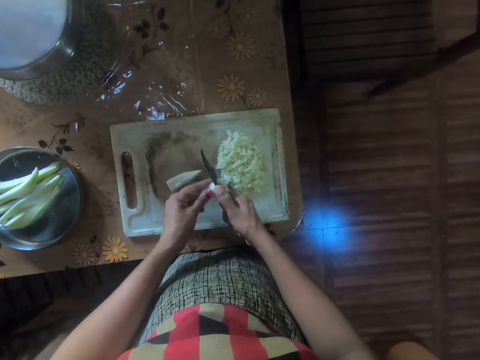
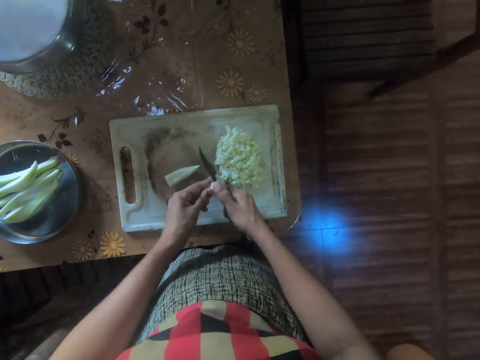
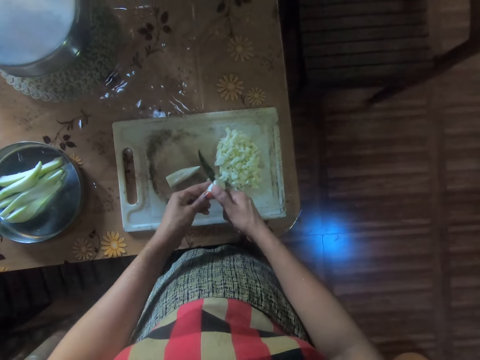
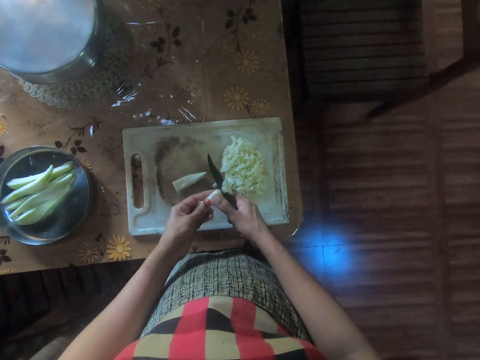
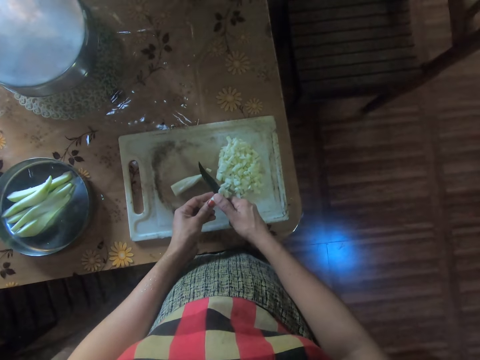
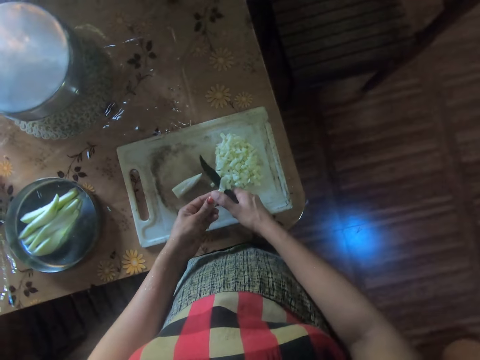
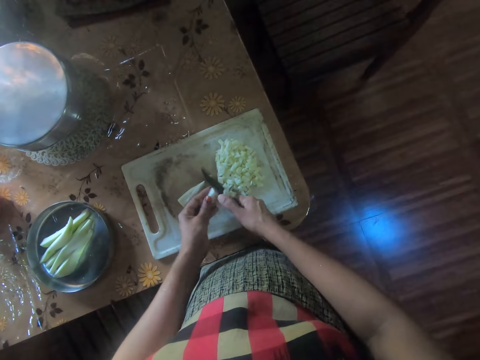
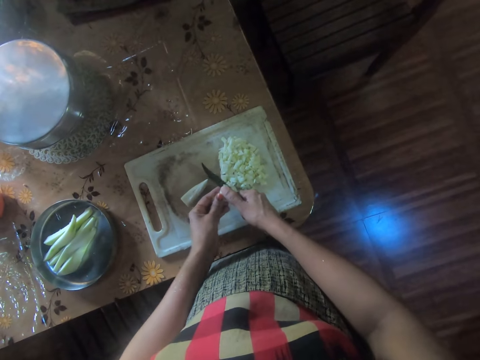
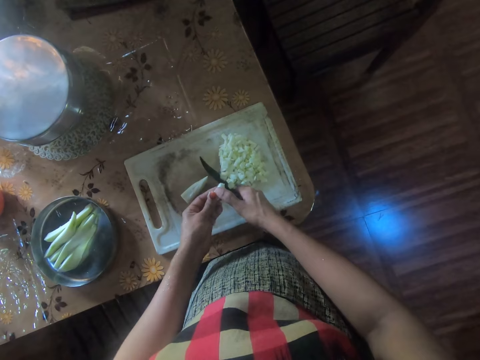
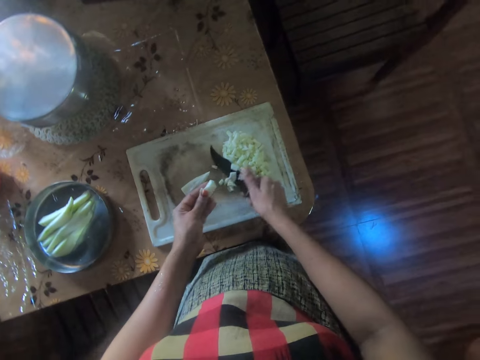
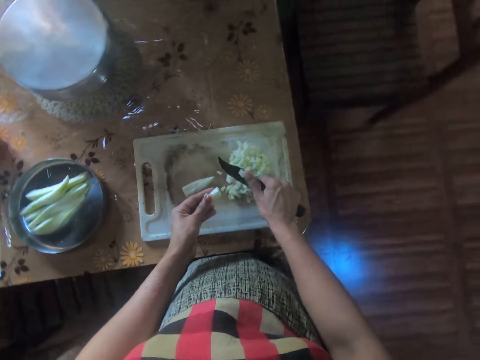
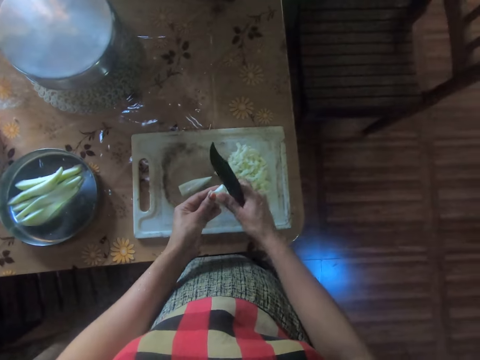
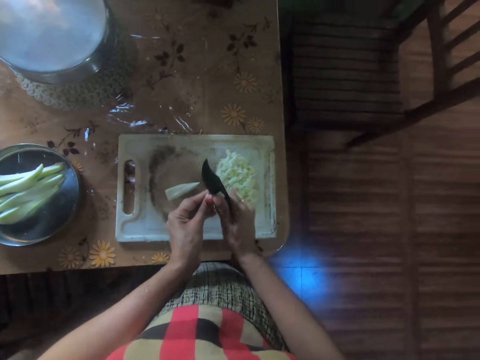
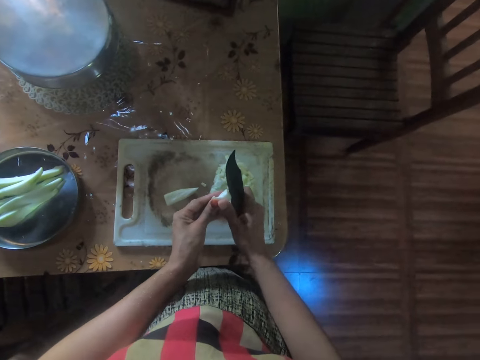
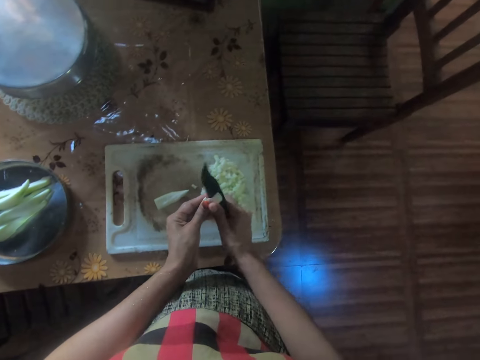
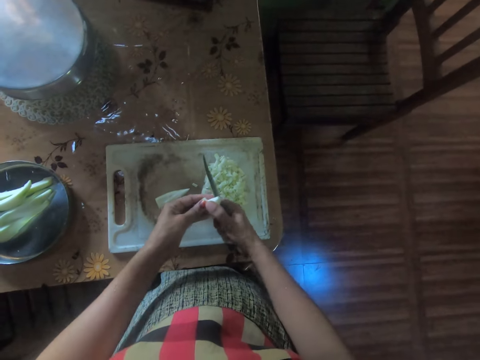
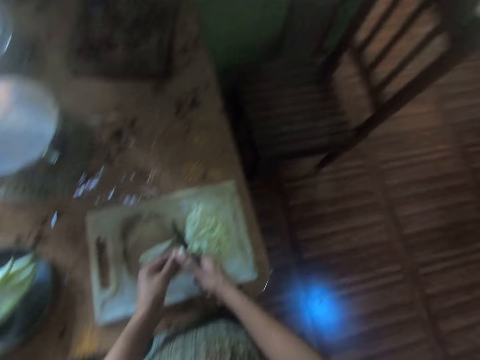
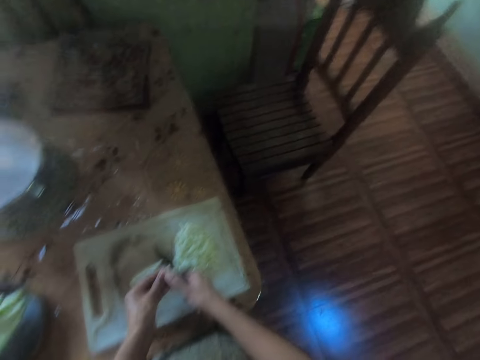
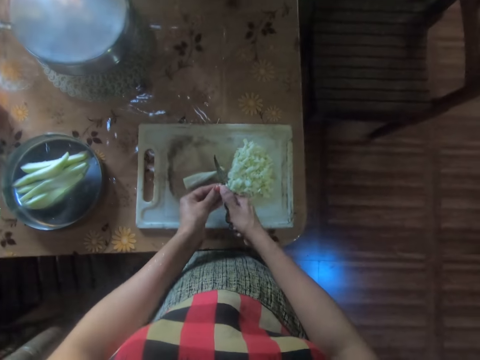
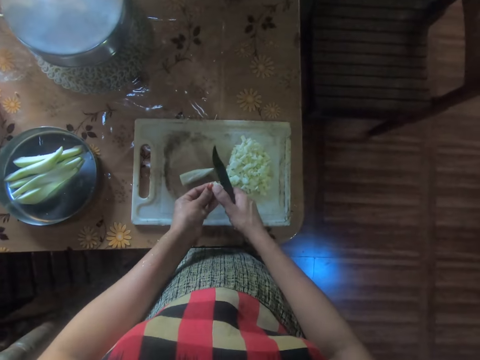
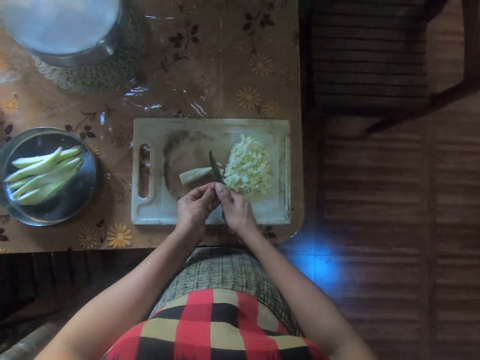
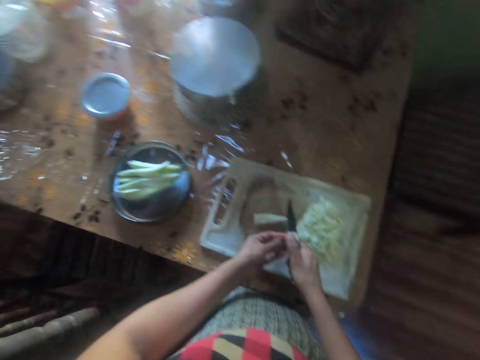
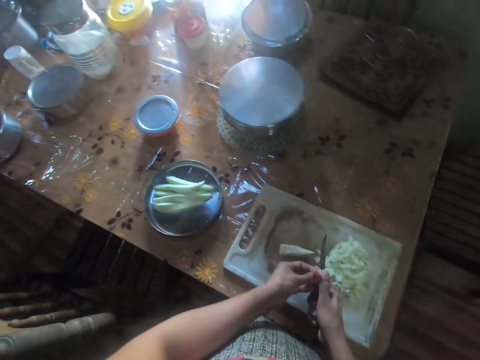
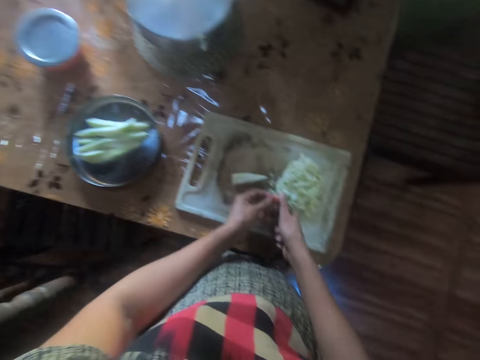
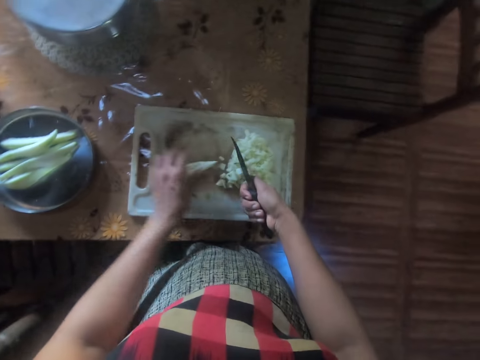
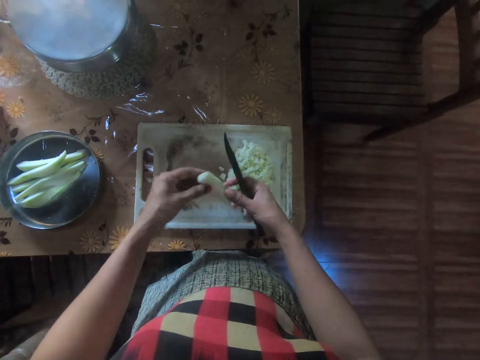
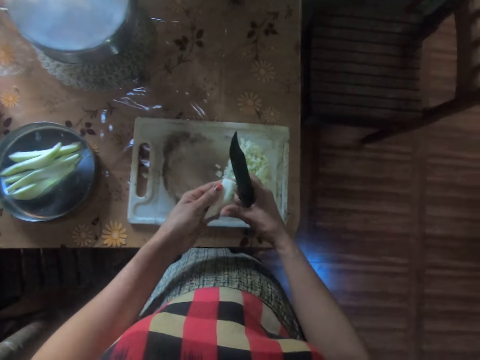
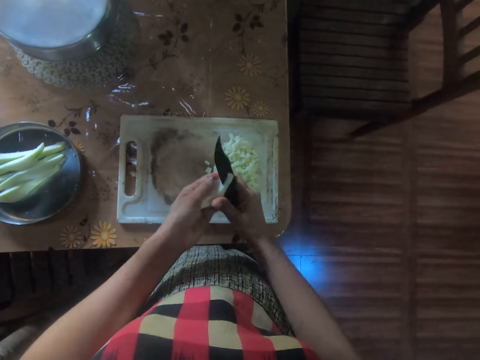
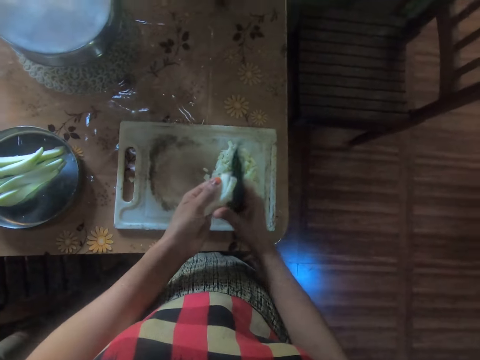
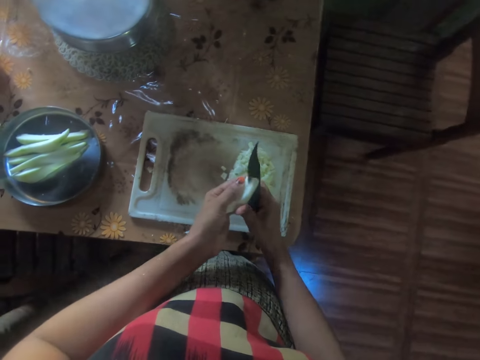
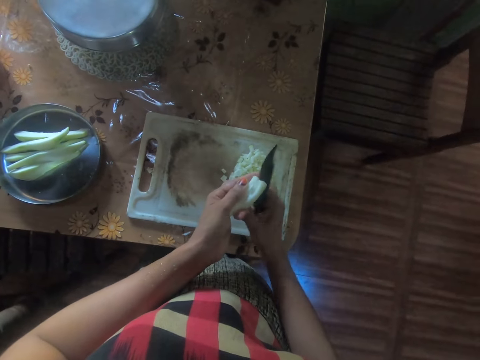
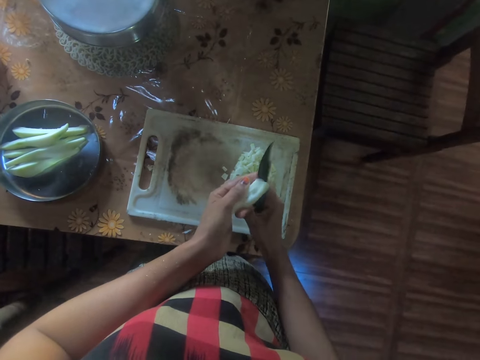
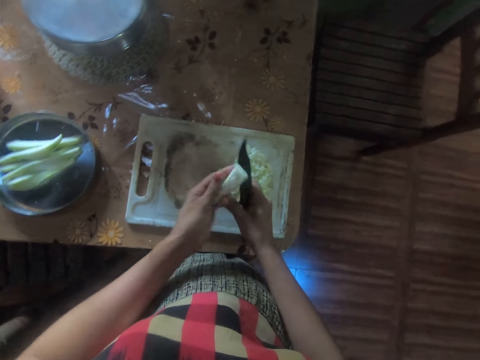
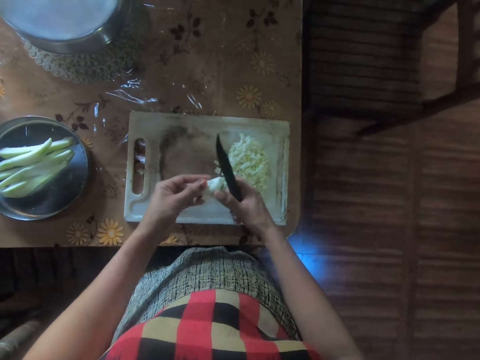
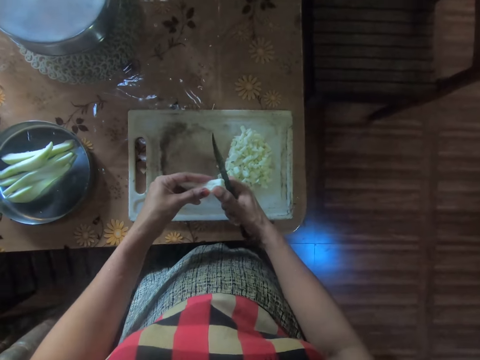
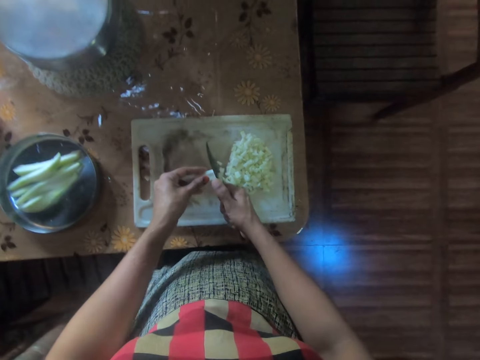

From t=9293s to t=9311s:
The camera wearer takes the yam on the tray with her left hand, from the chopping board. She cuts the yam with the knife.

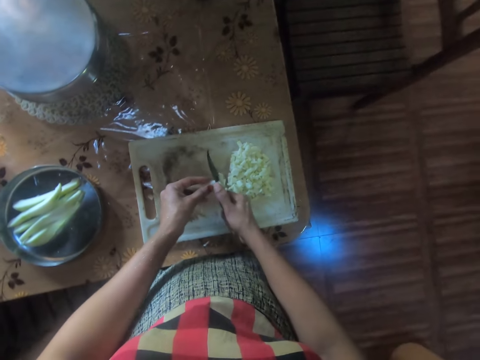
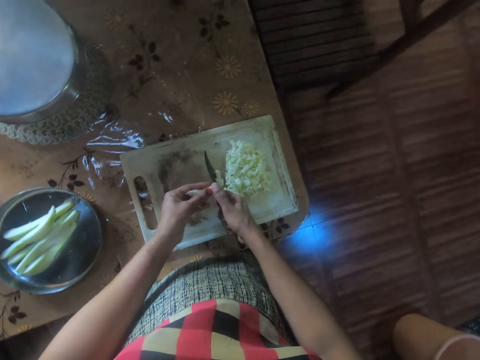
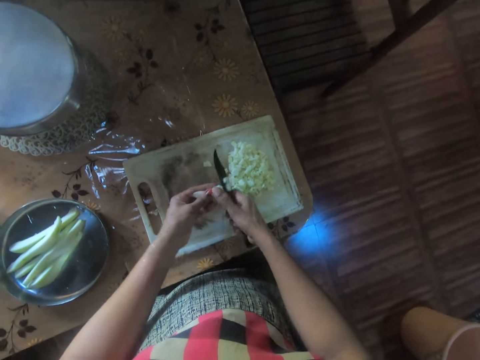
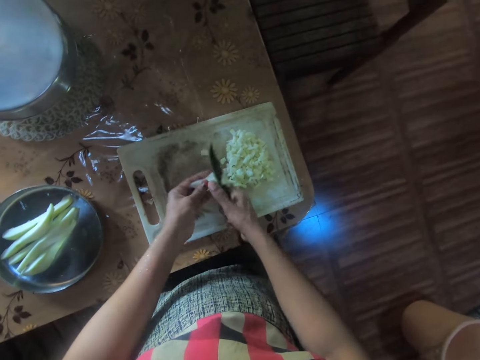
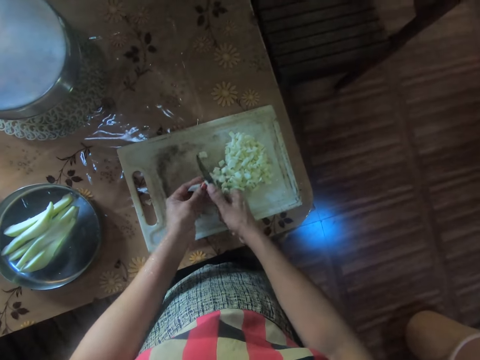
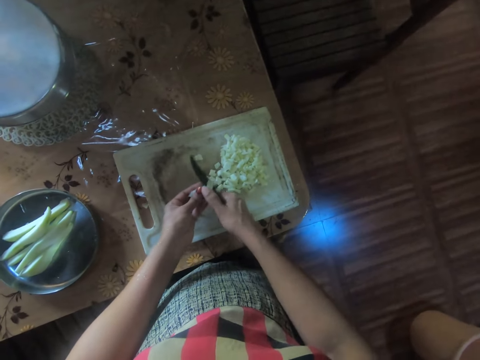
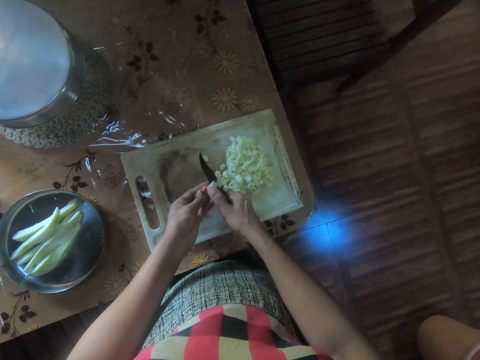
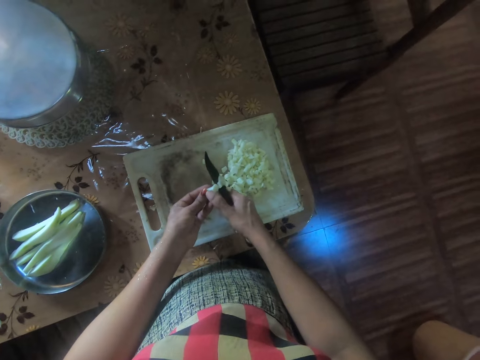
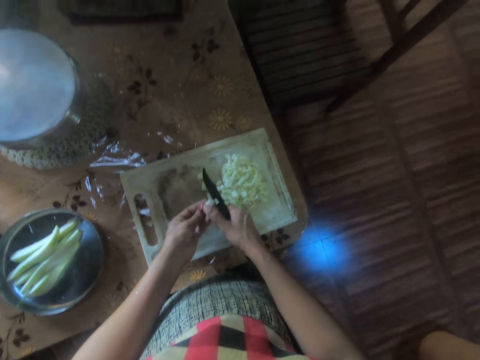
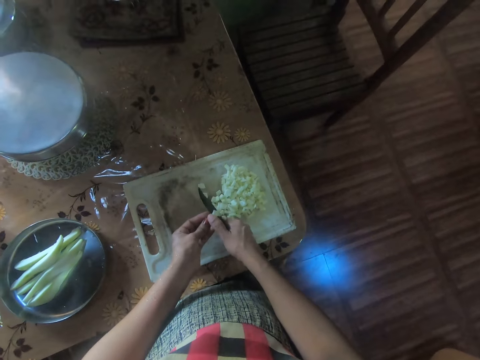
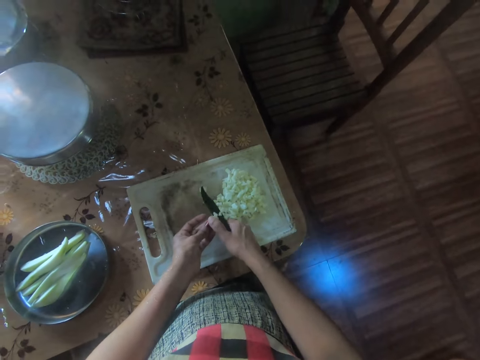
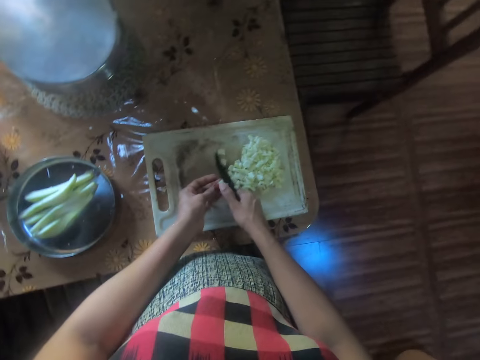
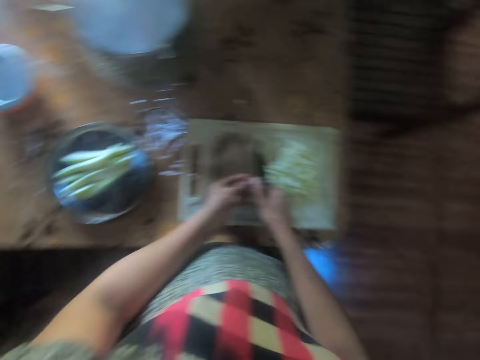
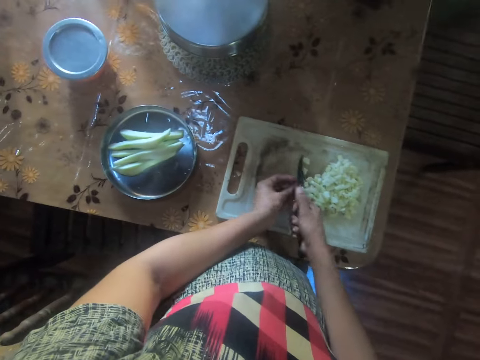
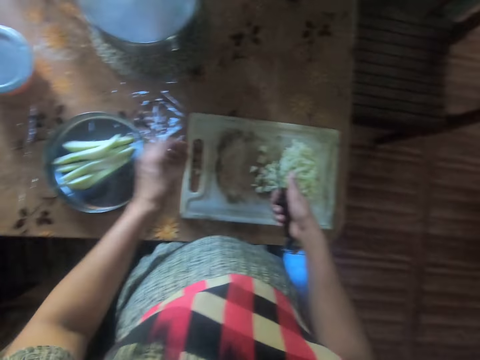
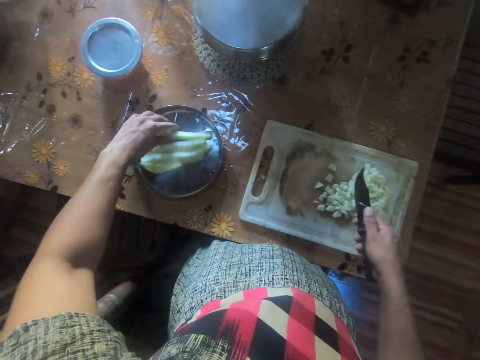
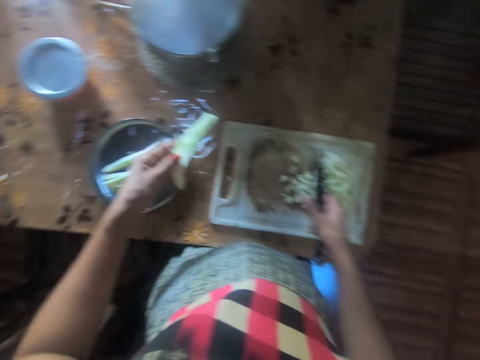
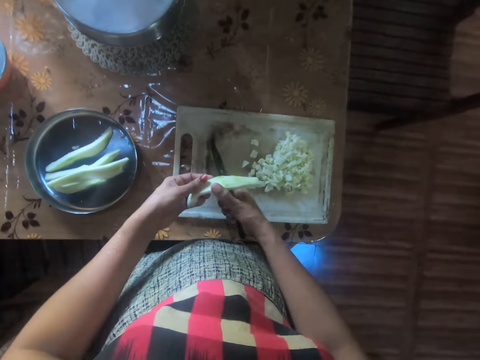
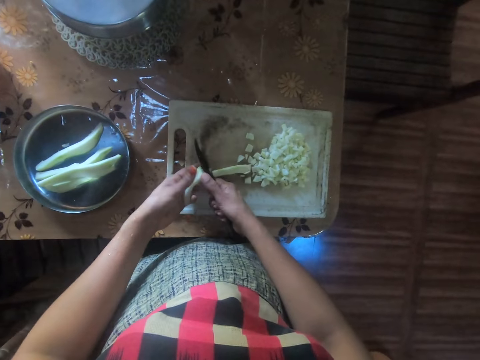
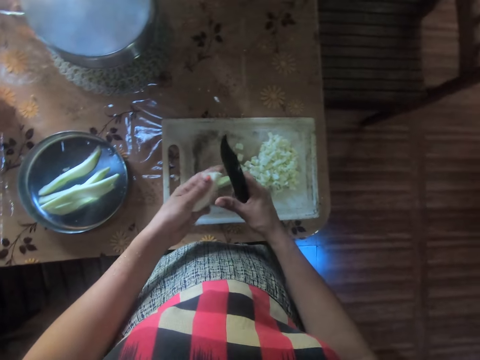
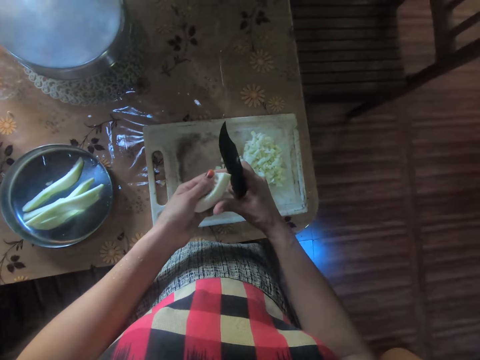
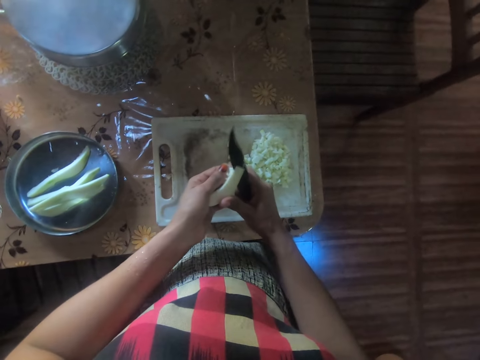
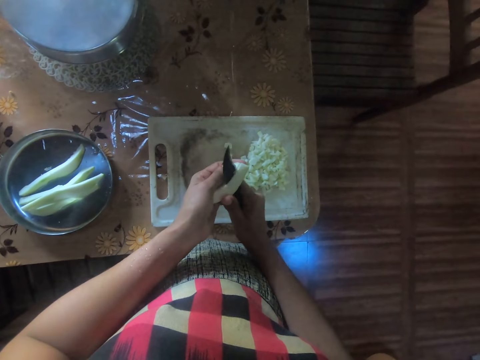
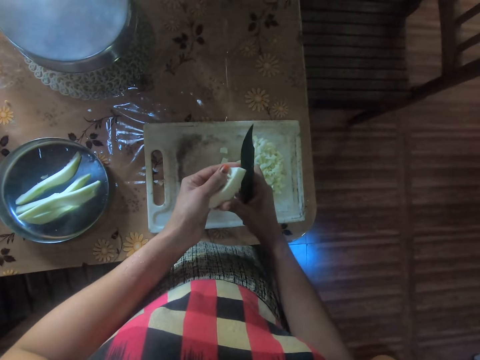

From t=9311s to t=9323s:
The camera wearer takes a piece of yam from the bowl. They cut the piece of yam in half with the knife. They cut the yam with the knife.
